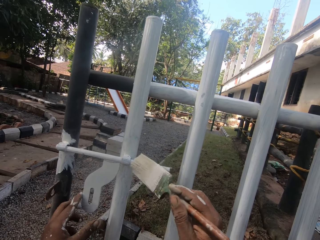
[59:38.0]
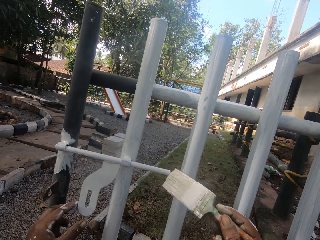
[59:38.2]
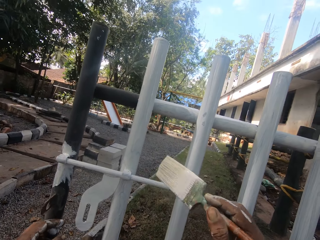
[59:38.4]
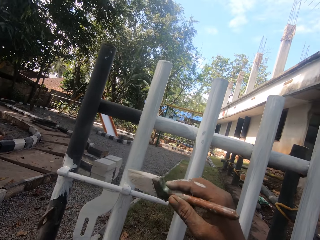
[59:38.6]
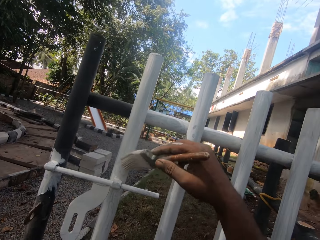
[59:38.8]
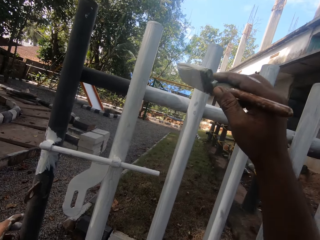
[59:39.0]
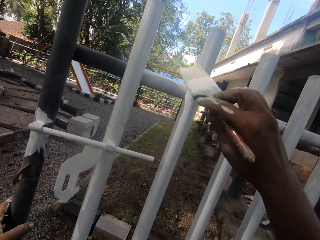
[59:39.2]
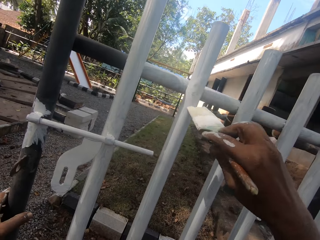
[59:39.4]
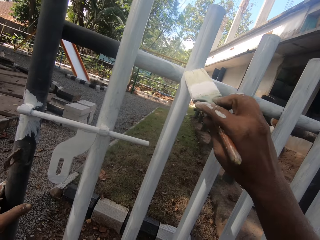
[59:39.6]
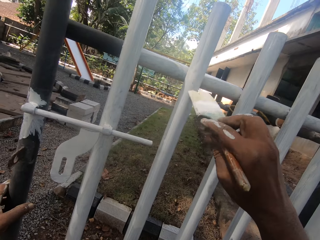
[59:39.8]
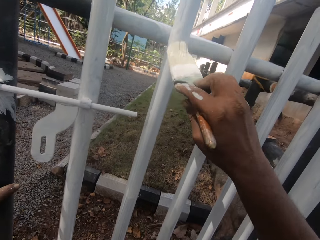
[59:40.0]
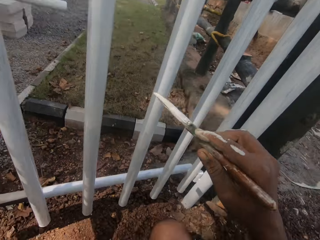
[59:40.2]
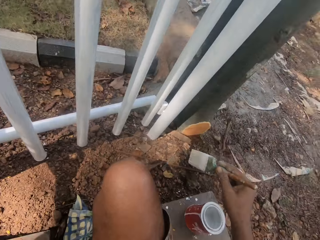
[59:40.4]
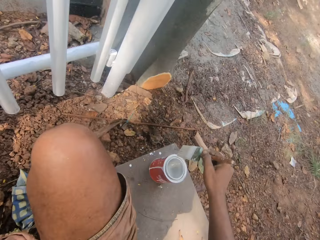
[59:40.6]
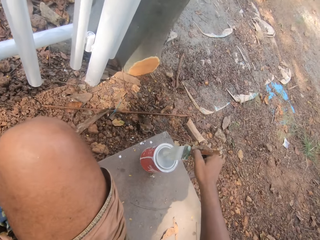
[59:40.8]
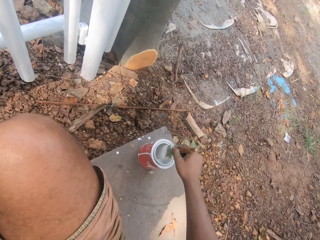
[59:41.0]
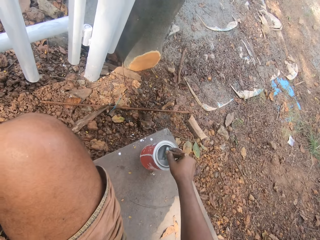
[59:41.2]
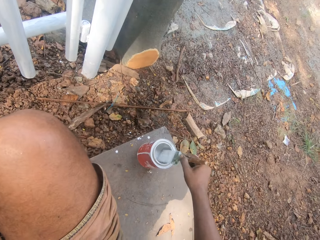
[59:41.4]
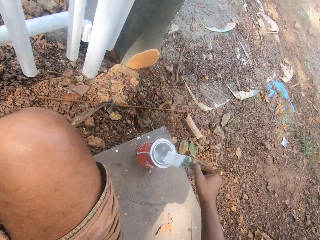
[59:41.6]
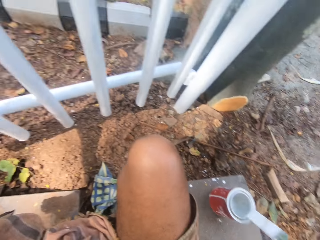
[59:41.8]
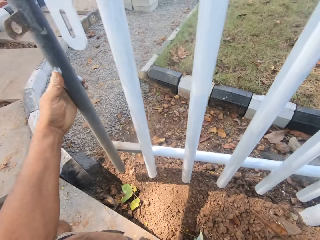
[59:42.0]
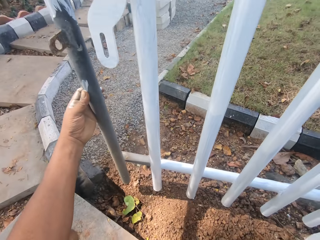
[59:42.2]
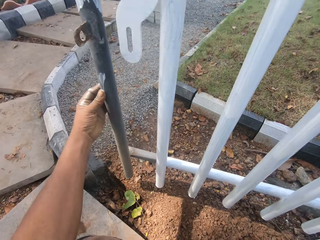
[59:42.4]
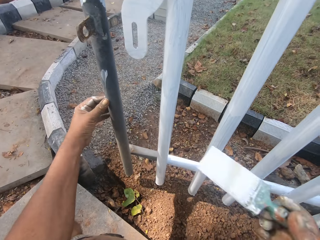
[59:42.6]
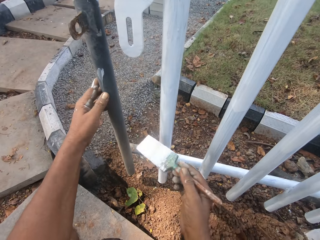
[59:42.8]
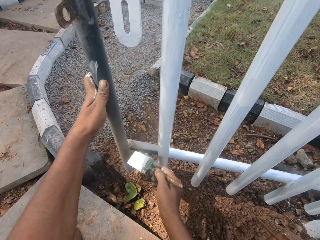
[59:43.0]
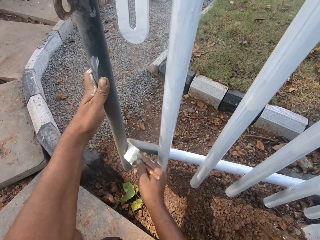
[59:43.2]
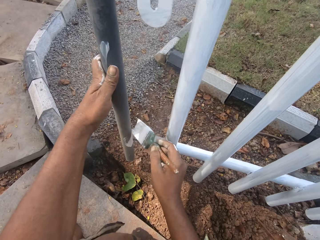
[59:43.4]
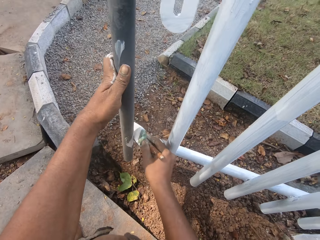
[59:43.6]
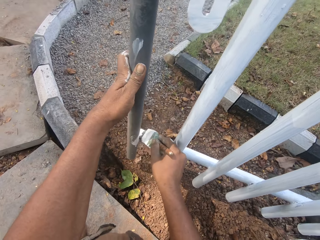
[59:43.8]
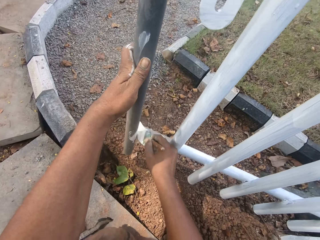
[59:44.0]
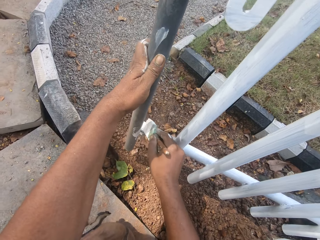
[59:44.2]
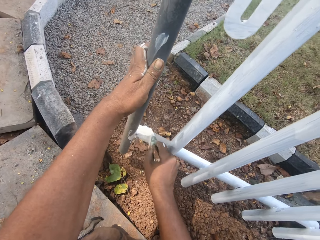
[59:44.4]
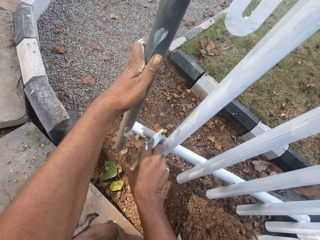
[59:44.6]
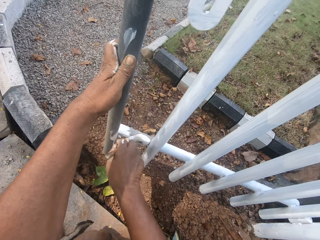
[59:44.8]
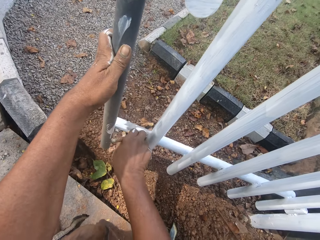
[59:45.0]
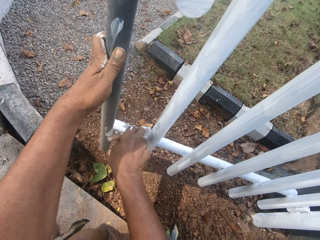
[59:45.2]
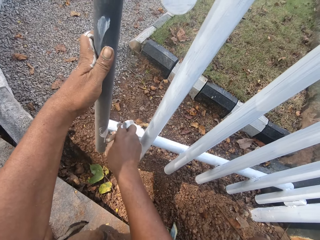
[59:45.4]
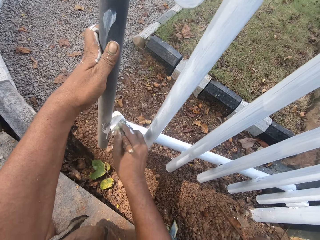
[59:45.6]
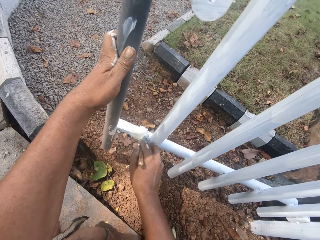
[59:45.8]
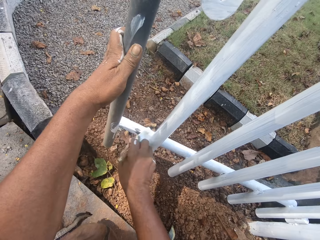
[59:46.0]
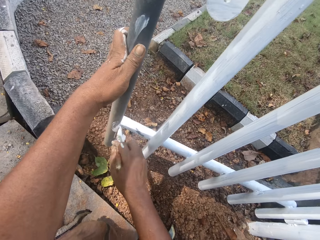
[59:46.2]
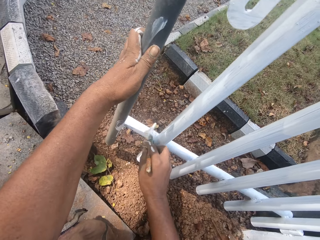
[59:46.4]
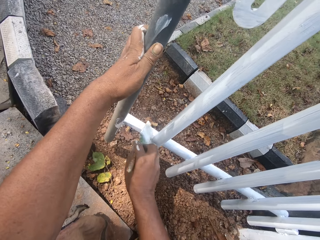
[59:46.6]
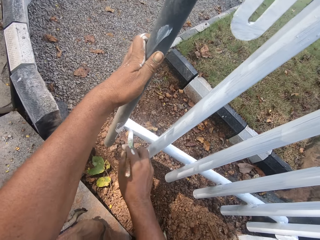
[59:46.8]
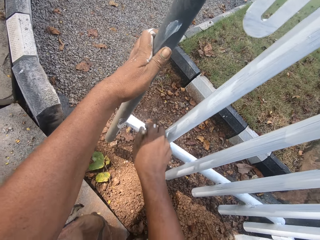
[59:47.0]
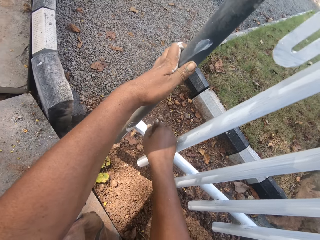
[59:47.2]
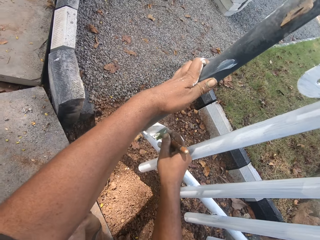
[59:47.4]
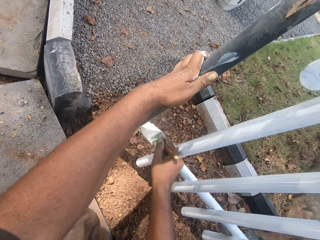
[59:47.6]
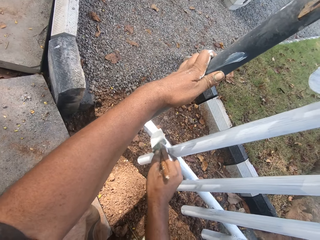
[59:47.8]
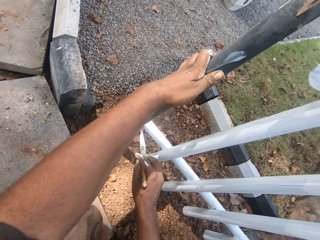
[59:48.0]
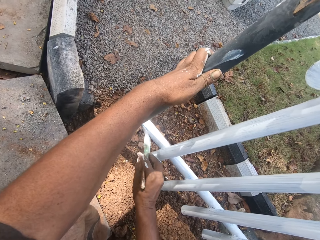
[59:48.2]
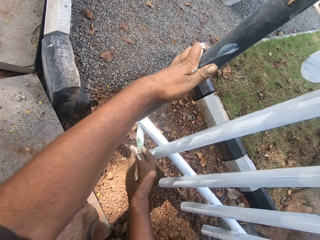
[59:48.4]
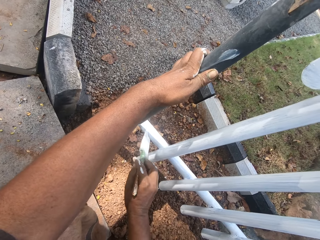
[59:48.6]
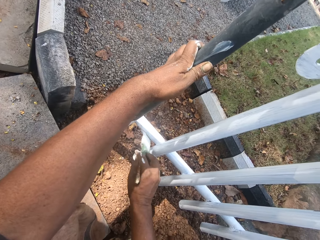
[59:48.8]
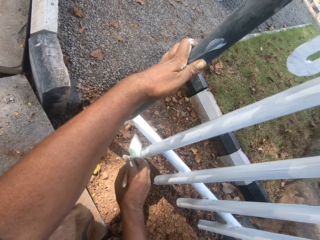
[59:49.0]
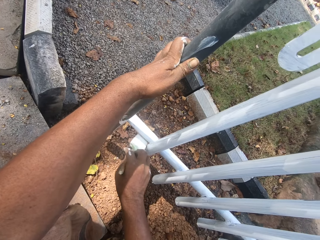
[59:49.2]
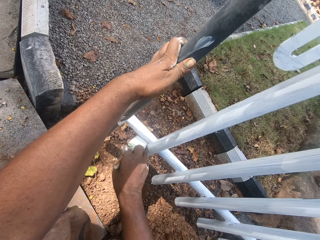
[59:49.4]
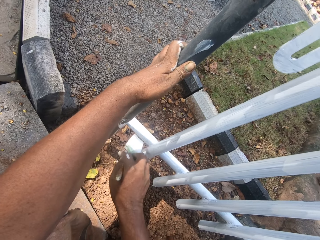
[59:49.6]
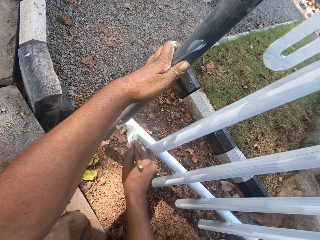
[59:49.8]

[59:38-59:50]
The camera wearer aligns a gate lock. They paint on the gate lock. They dip a paint brush in a paint can. They turn around. They paint on the gate.

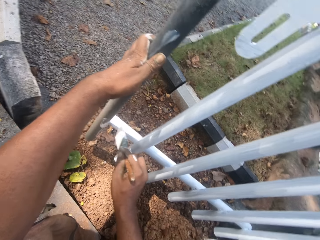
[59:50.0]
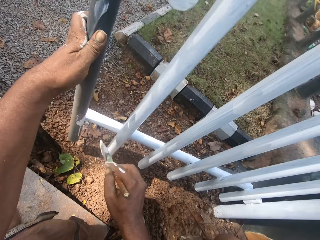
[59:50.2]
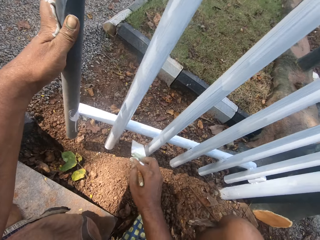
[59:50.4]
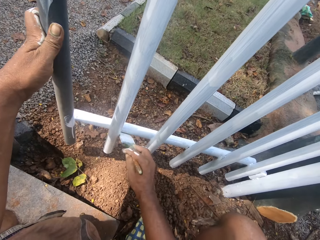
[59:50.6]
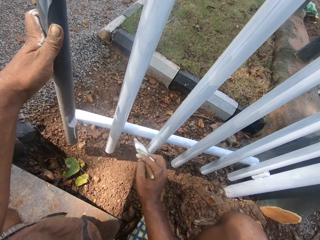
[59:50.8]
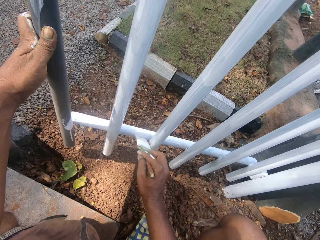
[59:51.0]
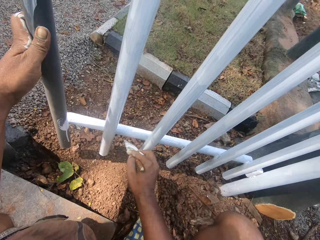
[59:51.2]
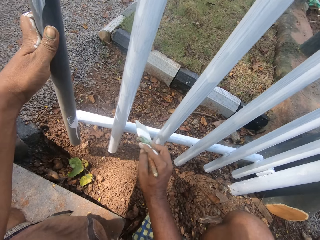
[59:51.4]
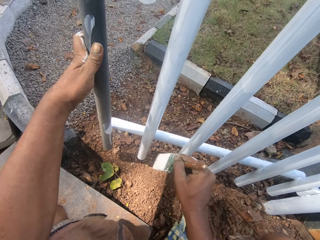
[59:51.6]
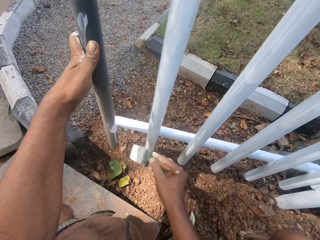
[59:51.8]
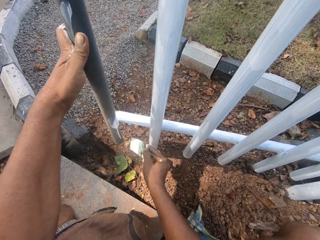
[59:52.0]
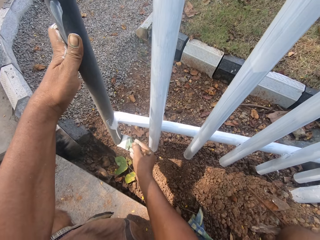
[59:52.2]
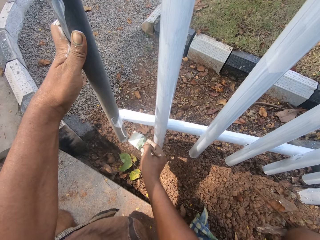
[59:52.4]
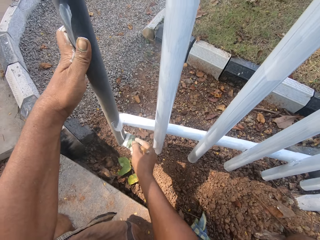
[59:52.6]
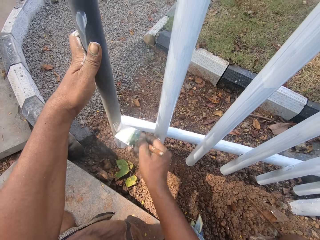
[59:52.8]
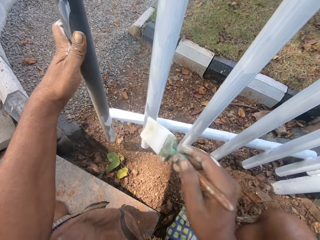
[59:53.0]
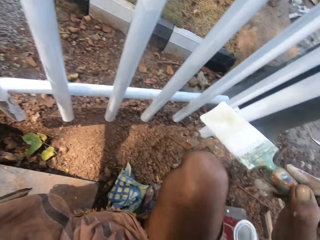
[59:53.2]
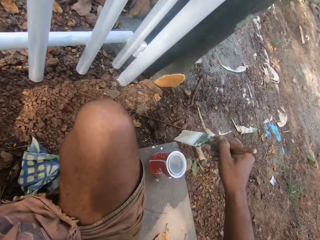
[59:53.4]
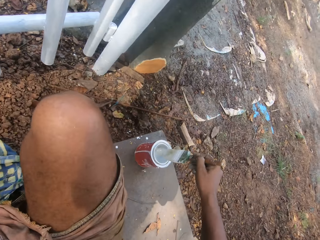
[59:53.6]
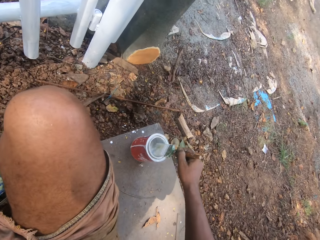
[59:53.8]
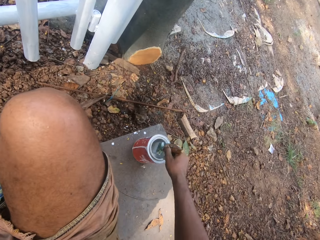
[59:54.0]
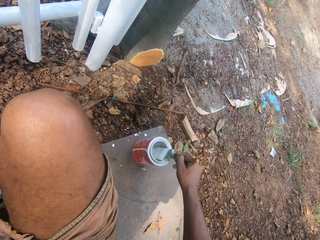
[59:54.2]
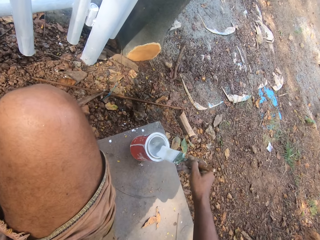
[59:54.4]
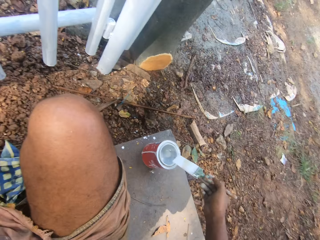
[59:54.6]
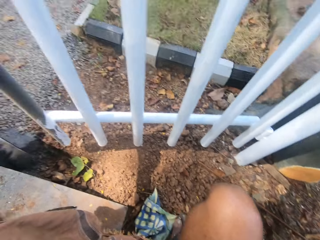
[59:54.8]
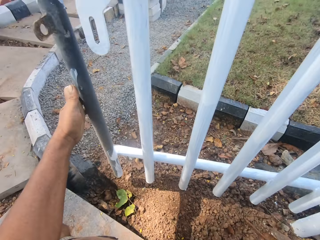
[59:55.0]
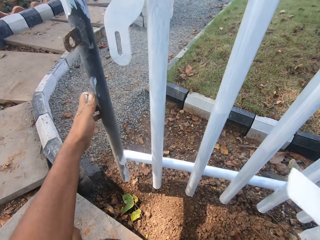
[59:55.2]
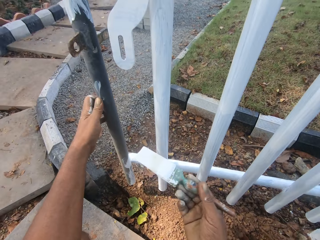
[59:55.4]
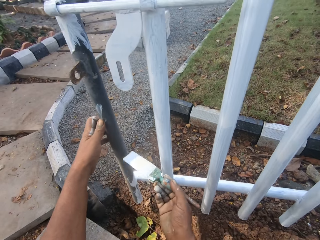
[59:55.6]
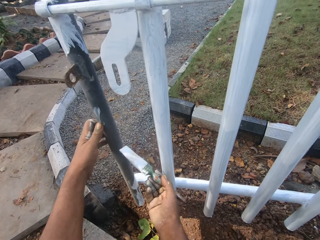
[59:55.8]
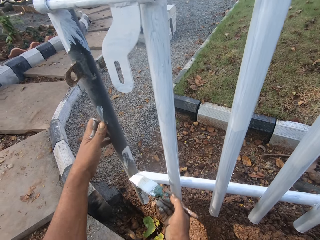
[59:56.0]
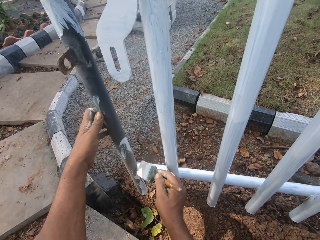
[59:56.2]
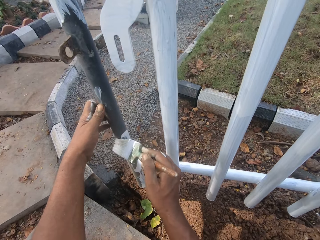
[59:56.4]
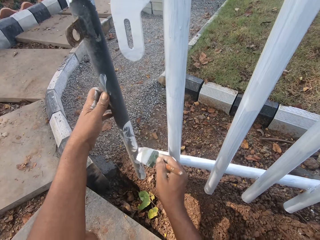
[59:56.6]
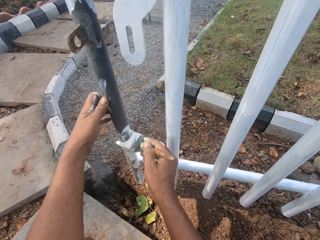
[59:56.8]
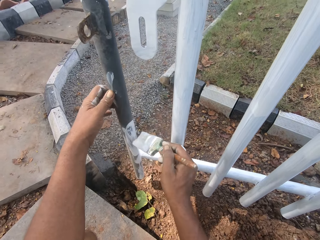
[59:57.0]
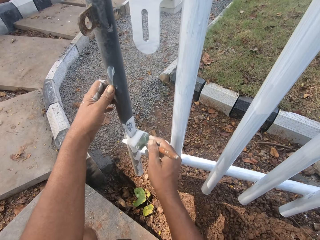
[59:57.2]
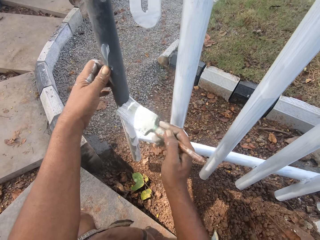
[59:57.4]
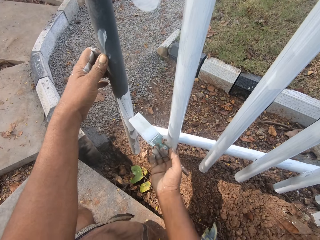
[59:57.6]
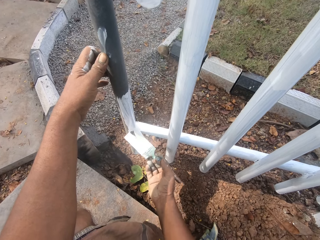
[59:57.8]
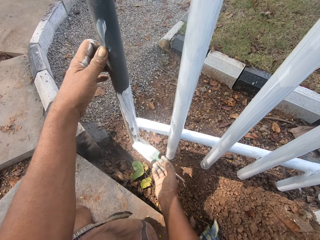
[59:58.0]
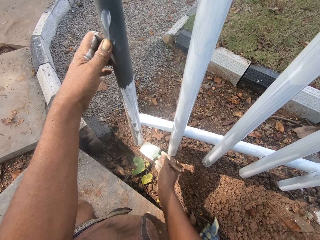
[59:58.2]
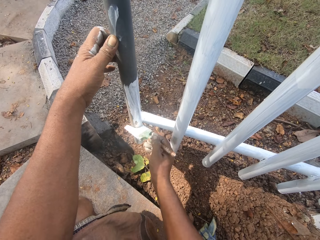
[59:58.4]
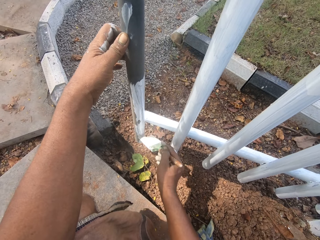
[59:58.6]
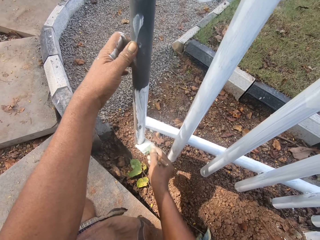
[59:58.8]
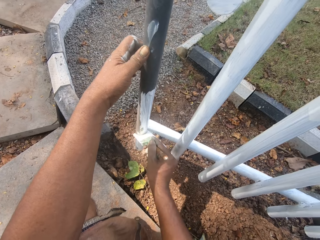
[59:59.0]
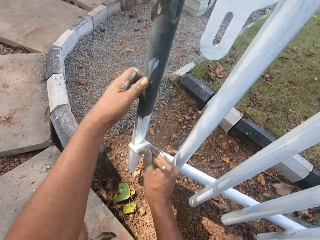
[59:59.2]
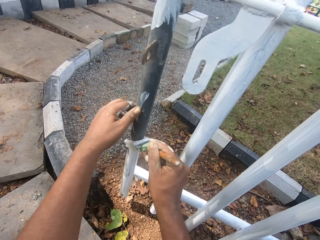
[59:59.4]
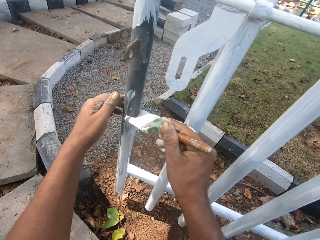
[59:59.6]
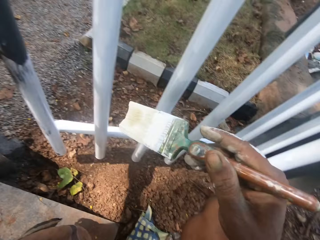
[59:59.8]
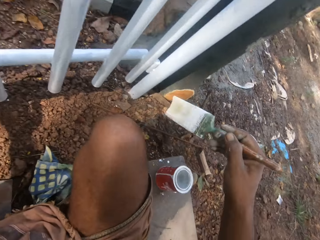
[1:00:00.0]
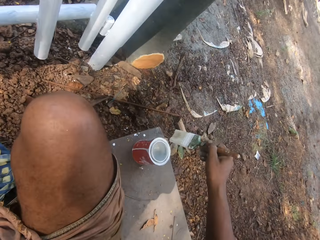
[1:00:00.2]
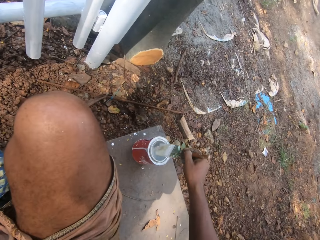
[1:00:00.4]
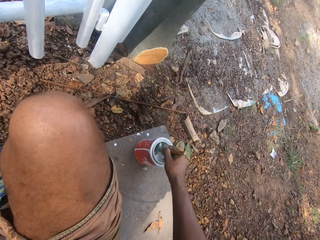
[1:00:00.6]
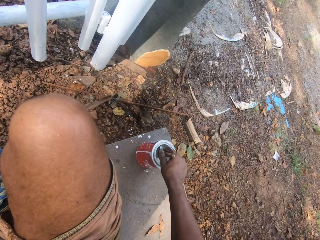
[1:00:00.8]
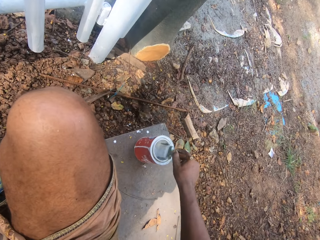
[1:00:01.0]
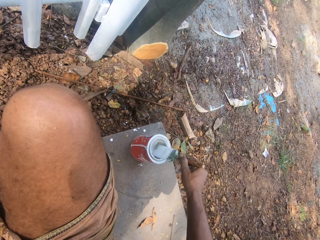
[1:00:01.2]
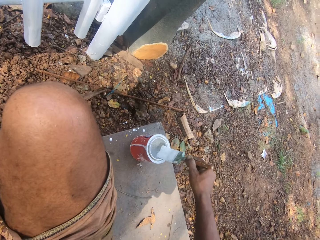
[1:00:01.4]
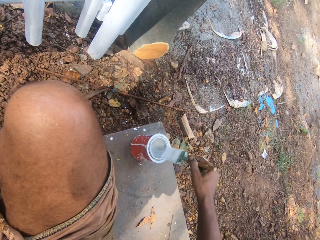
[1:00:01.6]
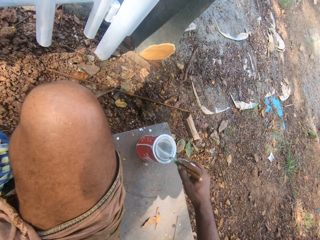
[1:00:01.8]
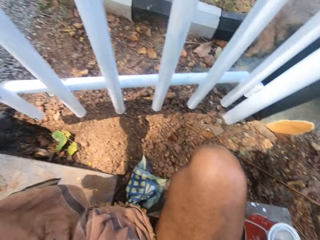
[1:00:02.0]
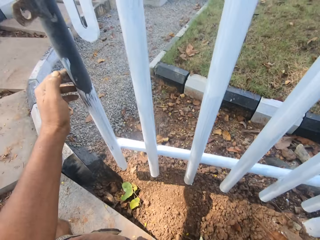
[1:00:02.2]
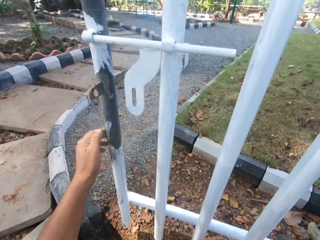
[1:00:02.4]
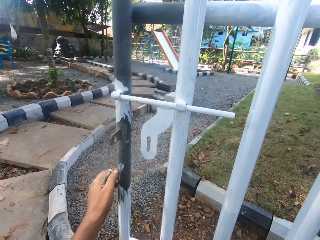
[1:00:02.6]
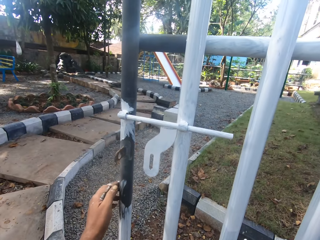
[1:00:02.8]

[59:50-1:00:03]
The camera wearer dips a paint brush in a paint can. They turn around. They paint on the gate. They dip the brush in the paint can. They turn around.
